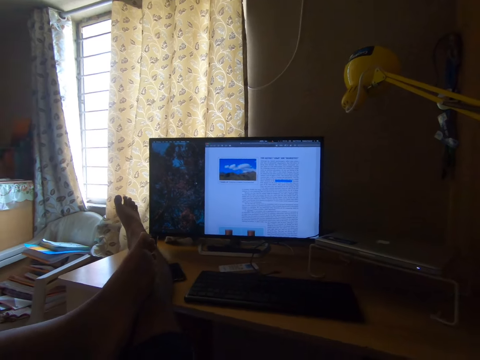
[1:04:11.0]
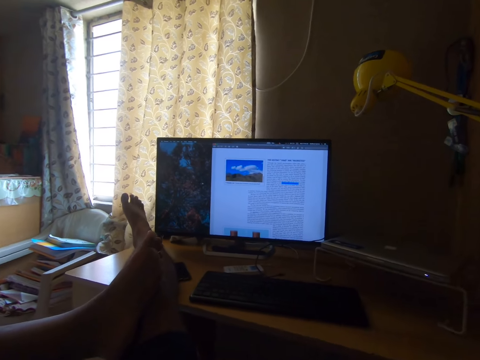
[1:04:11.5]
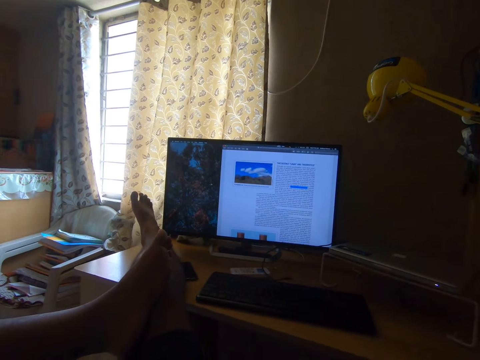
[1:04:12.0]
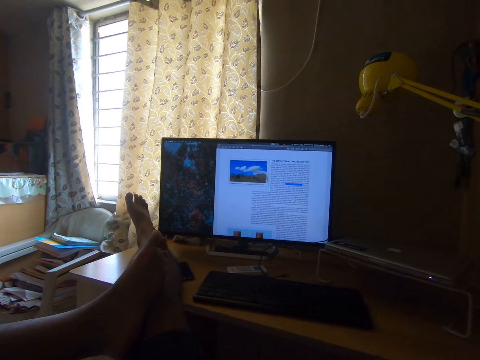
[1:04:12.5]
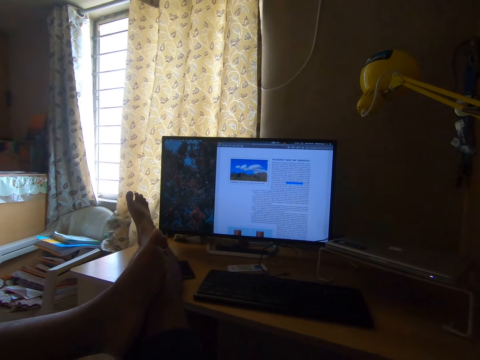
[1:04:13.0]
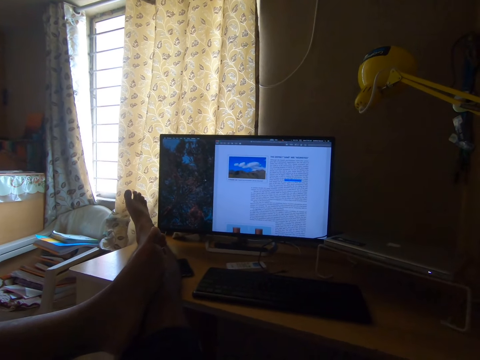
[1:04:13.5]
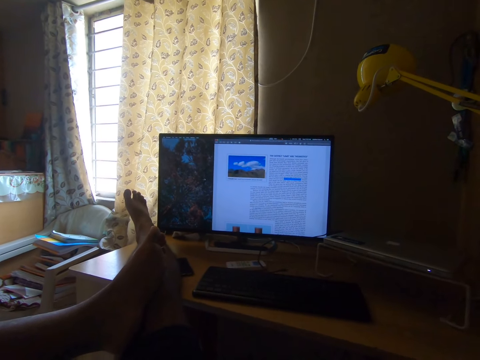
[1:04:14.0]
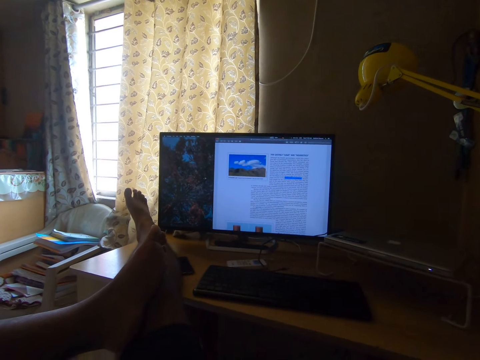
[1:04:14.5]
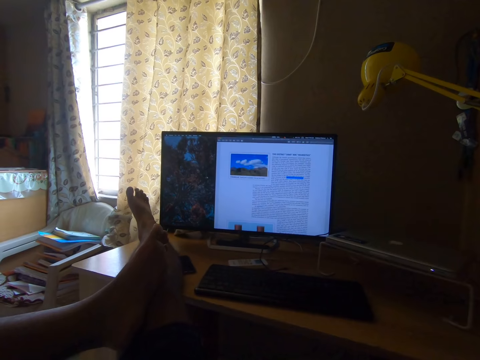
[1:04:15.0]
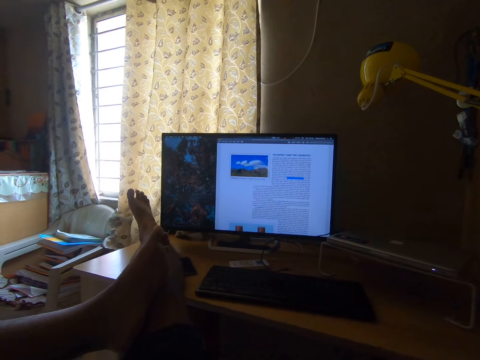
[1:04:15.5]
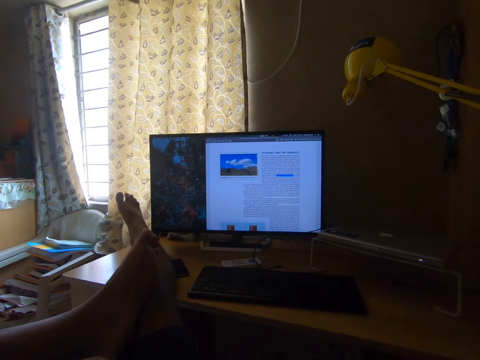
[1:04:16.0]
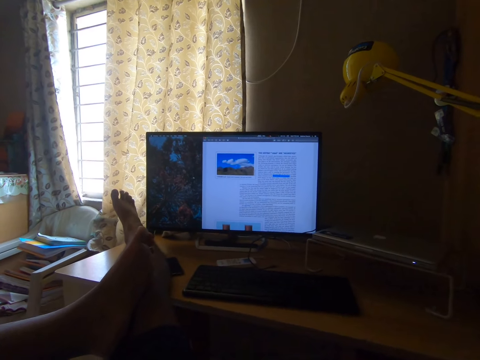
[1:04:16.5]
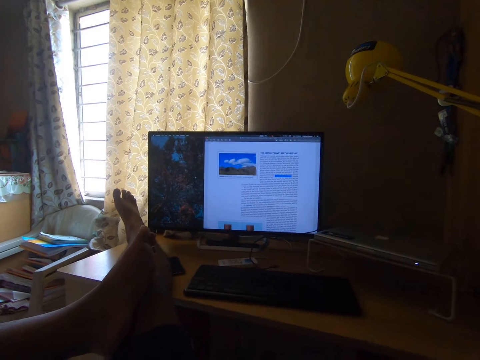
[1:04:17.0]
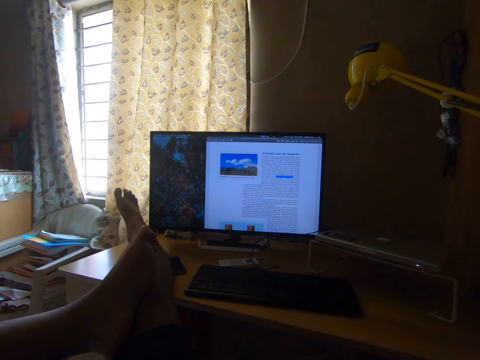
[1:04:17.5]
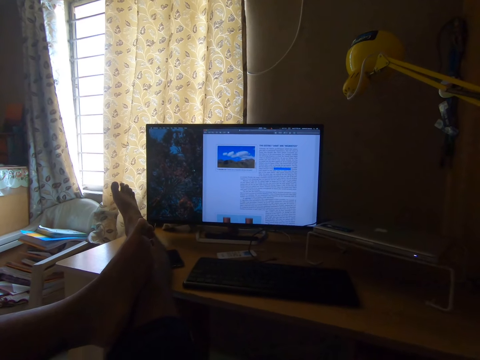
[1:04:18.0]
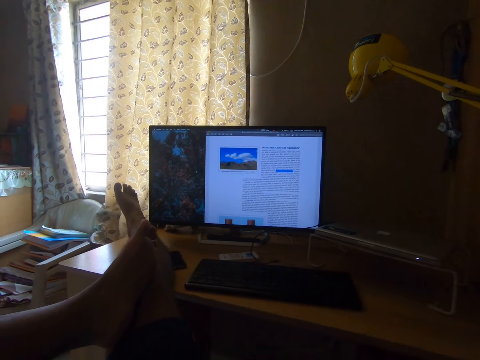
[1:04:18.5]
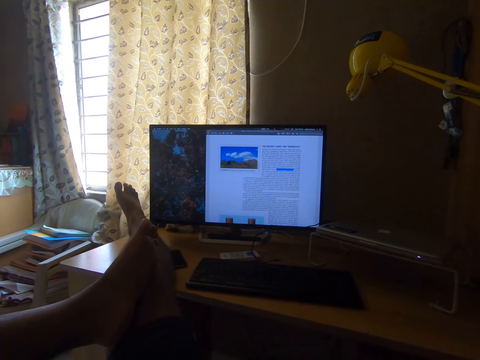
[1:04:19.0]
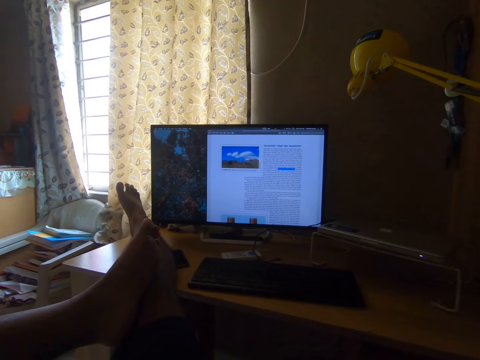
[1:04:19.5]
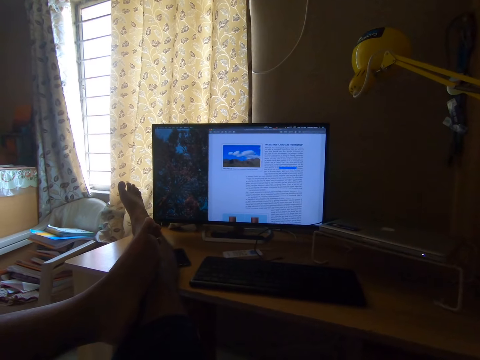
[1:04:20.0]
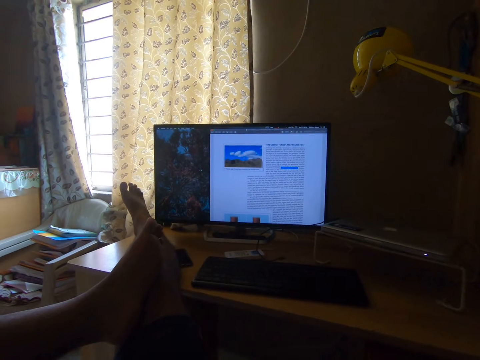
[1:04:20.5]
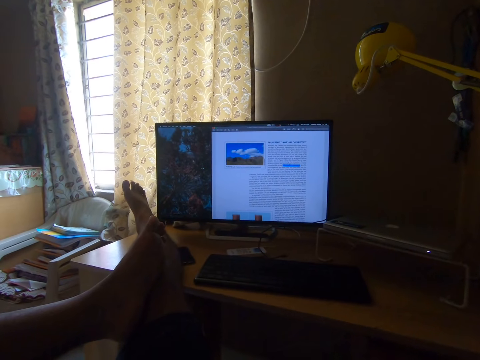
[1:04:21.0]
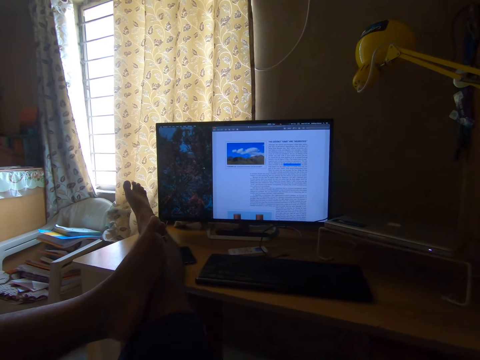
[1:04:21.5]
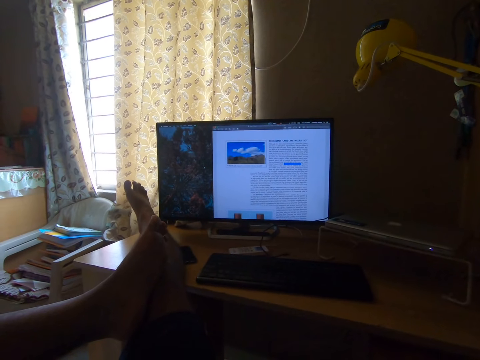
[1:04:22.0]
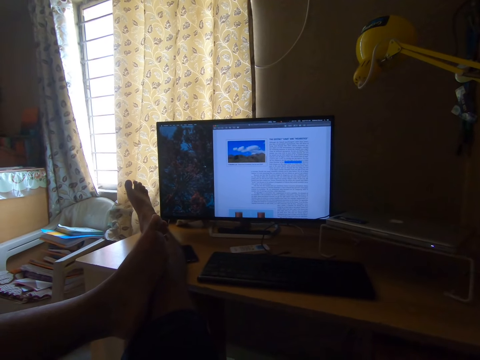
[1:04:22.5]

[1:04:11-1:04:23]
The camera wearer reads out the texts on the computer monitor.

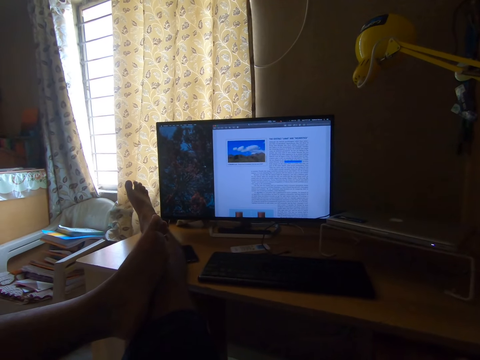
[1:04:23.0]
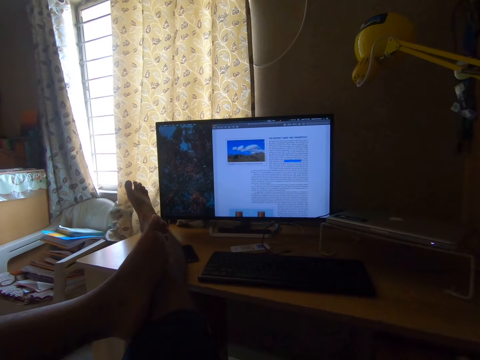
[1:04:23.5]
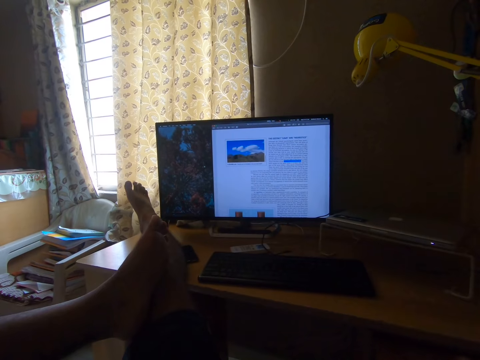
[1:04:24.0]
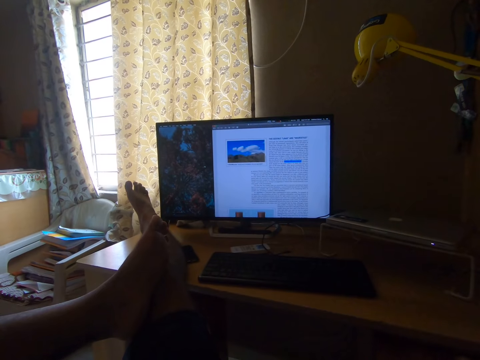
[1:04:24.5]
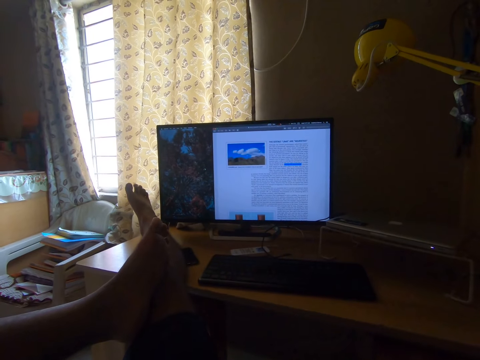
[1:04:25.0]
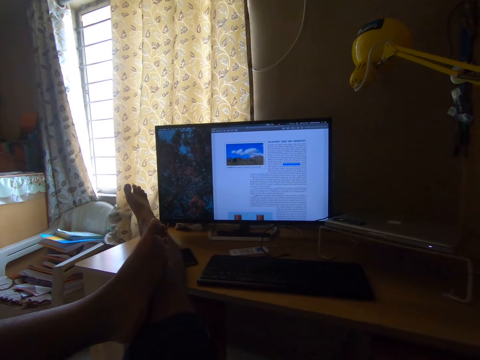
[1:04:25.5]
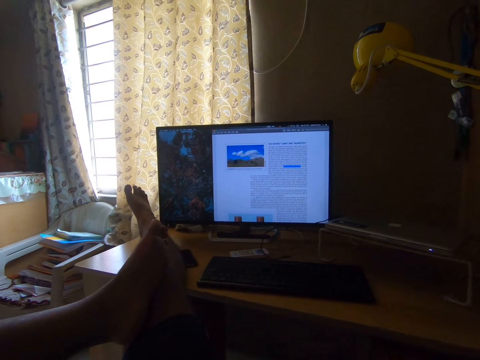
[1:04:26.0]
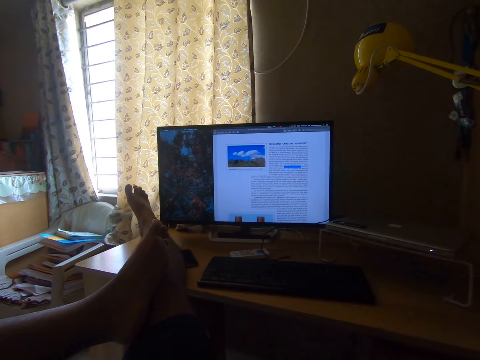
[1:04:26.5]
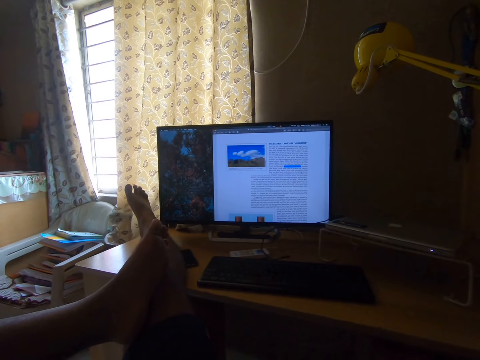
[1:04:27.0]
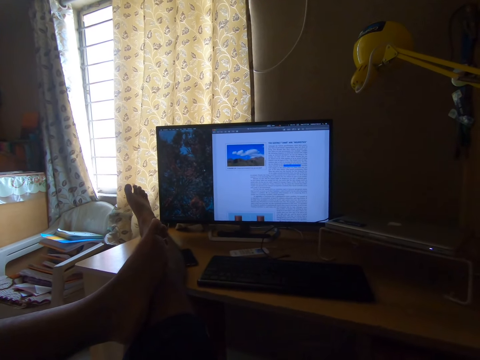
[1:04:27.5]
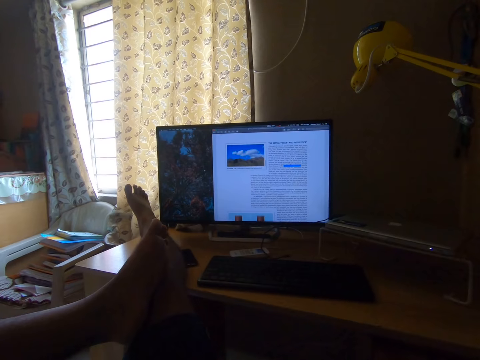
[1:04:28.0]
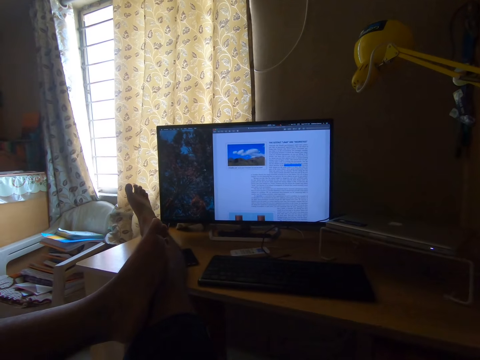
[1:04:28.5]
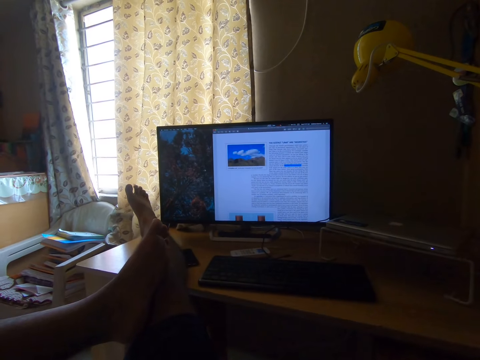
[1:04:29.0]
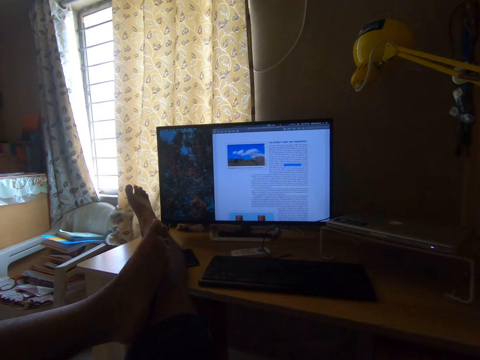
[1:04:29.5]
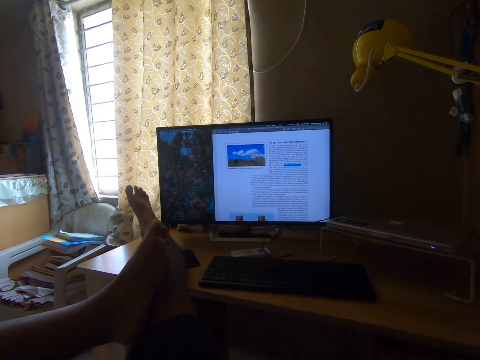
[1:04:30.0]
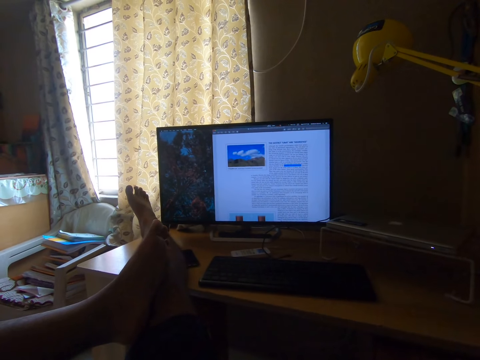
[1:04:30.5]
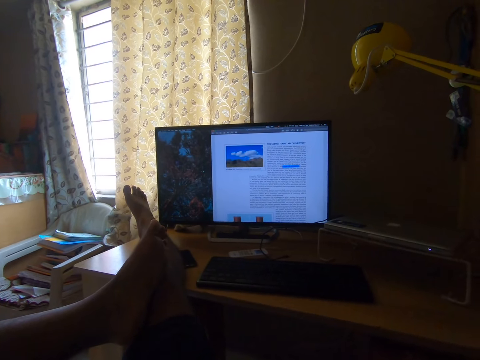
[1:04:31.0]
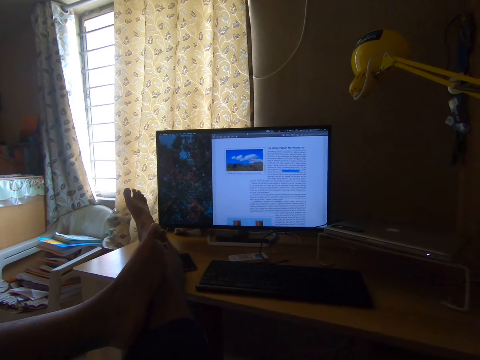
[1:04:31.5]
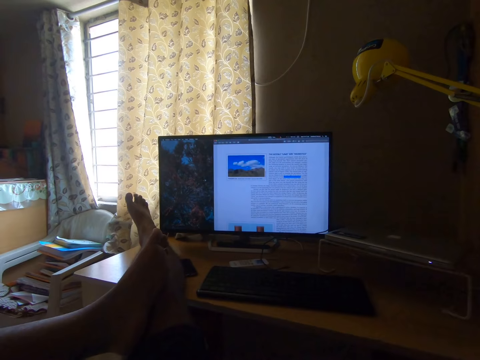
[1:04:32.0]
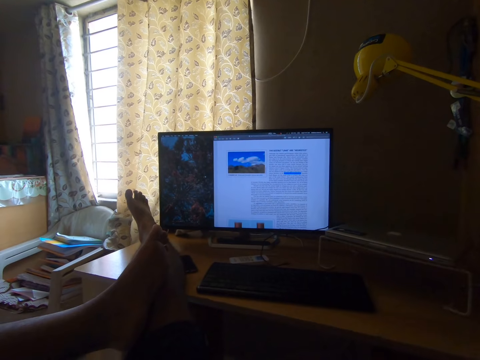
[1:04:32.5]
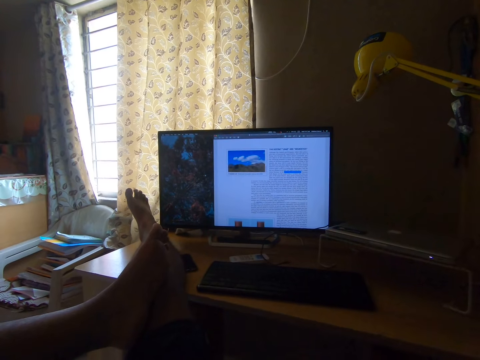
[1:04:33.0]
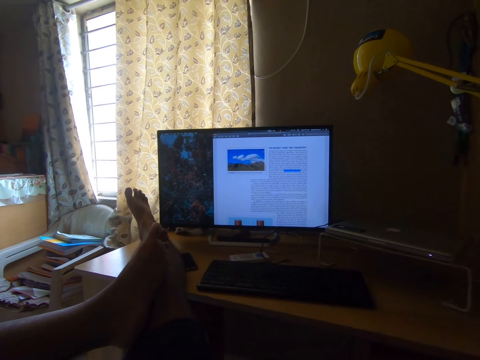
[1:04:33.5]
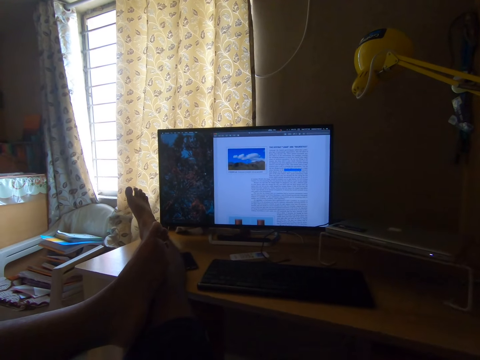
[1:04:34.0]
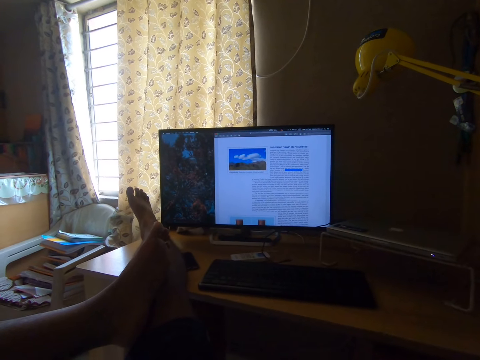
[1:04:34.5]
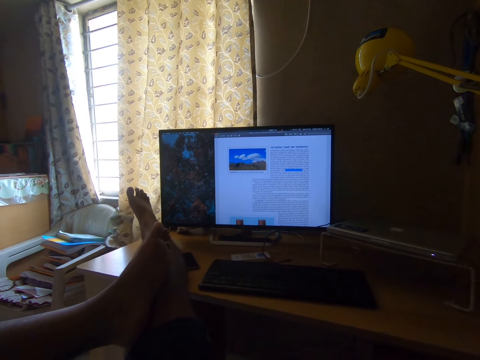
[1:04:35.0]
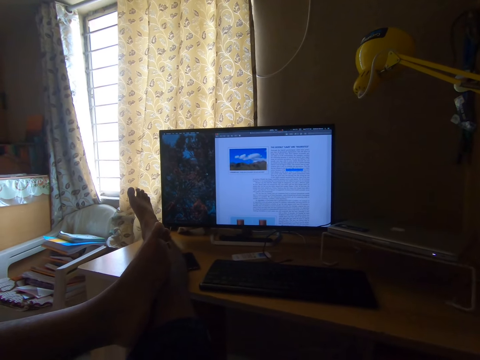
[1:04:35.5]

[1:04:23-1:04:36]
The camera wearer reads out the texts on the computer monitor.

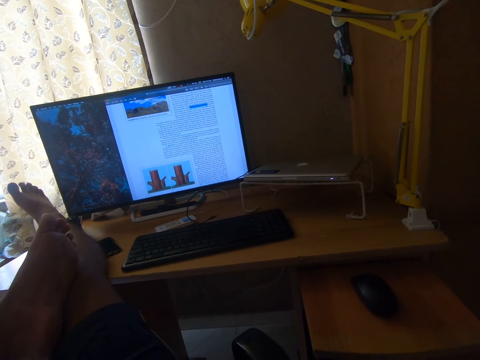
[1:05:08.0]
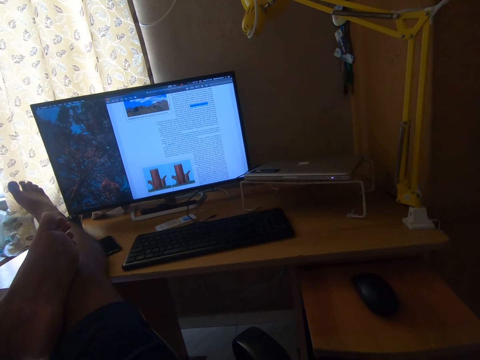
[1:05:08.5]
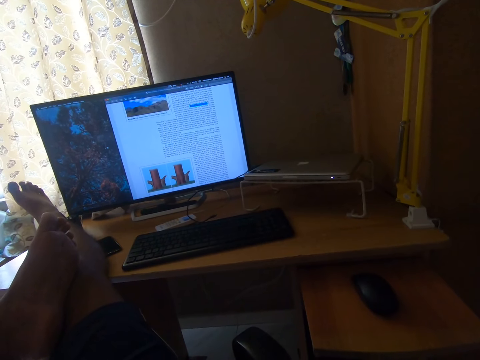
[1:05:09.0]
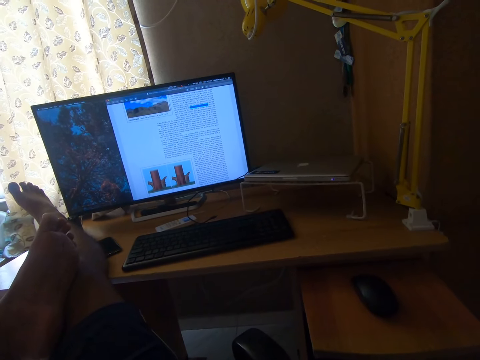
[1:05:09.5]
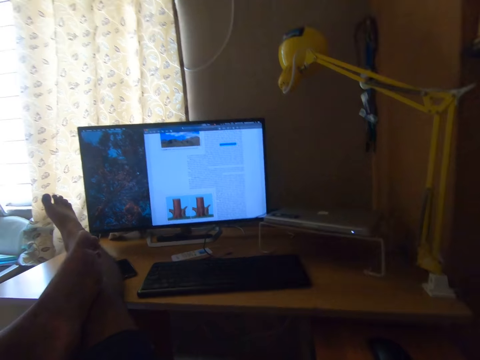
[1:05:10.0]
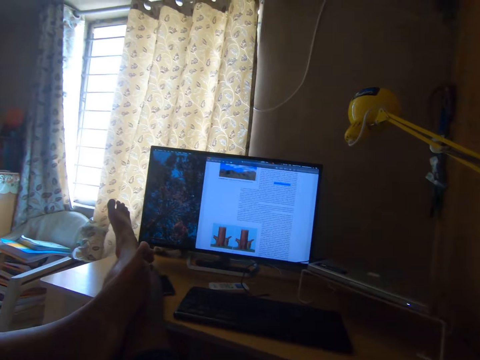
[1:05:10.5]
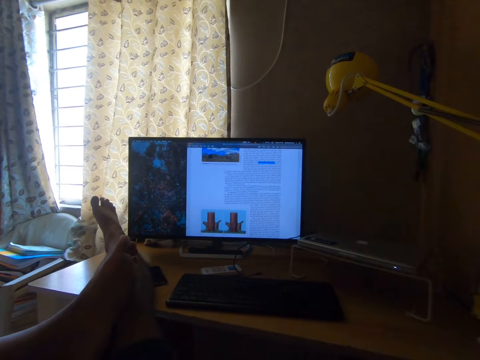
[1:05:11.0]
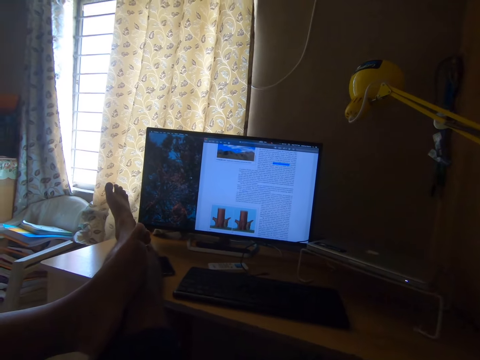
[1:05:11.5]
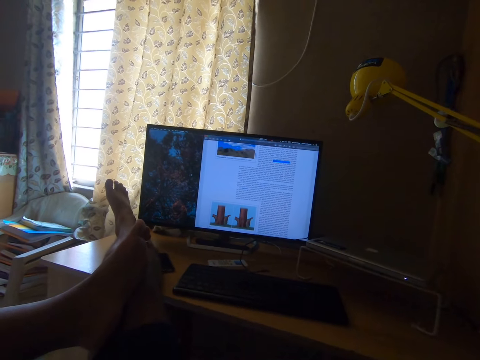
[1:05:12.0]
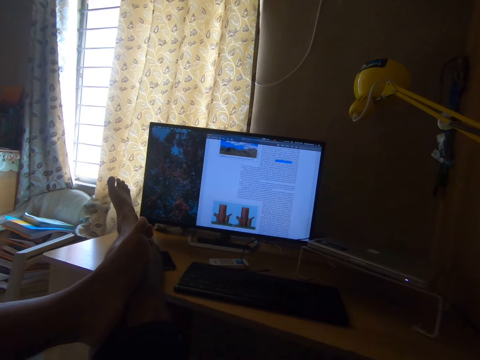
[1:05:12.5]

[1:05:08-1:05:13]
The camera wearer reads out the texts on the computer monitor.
